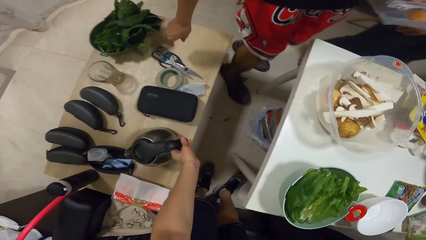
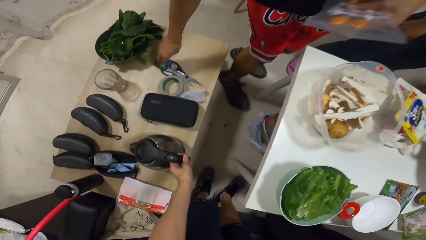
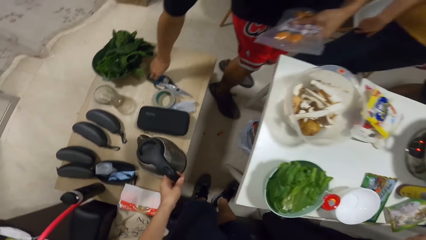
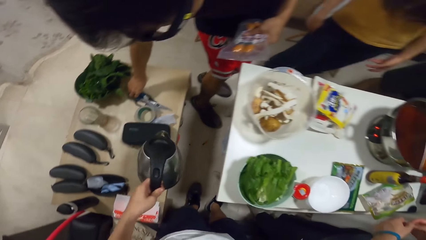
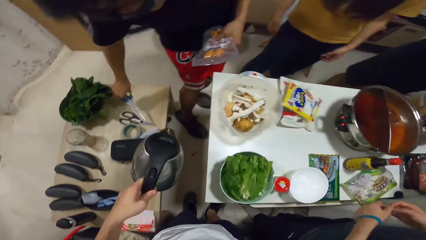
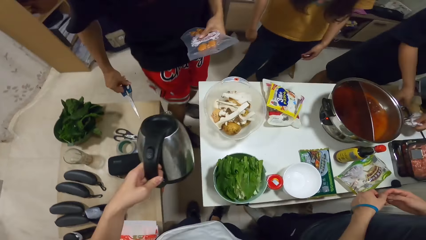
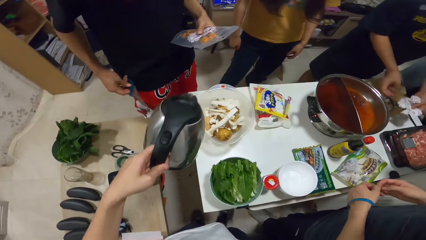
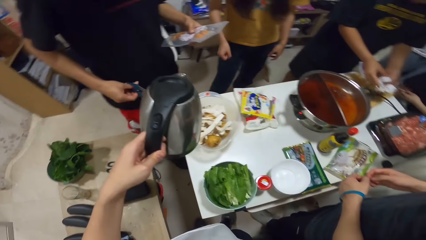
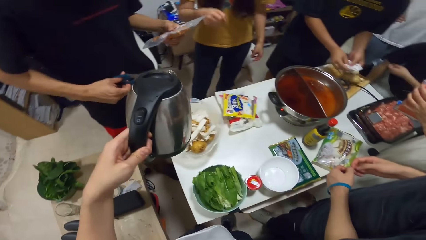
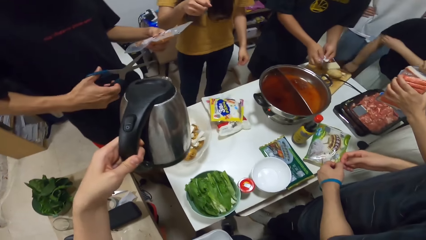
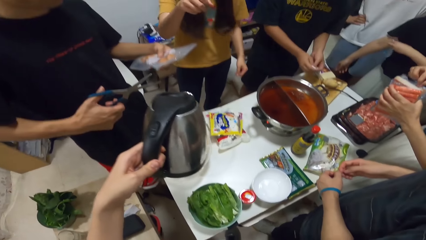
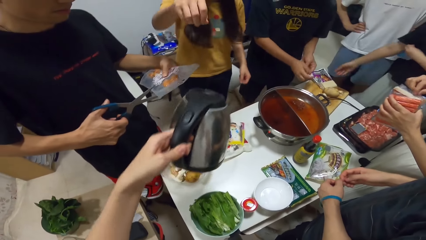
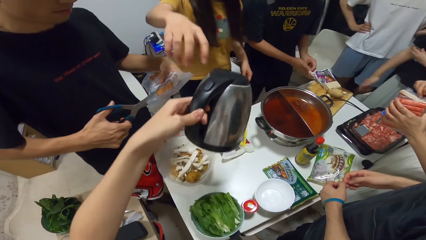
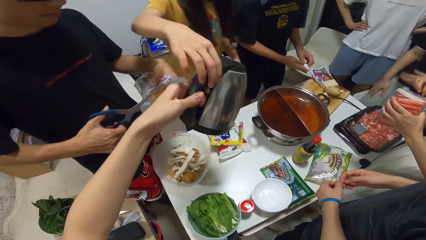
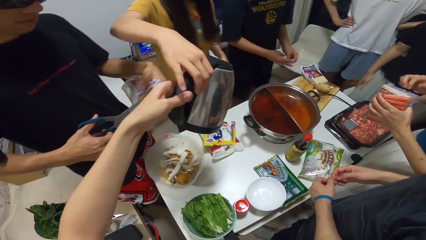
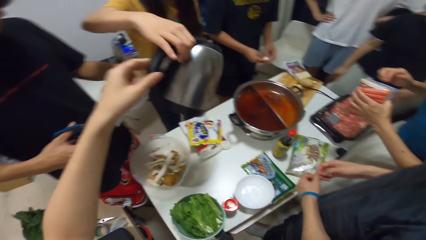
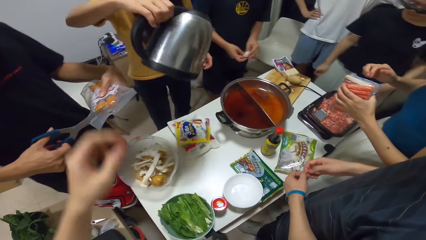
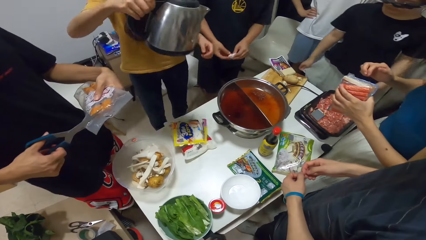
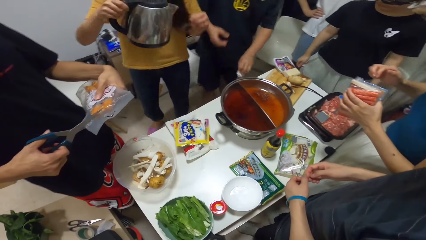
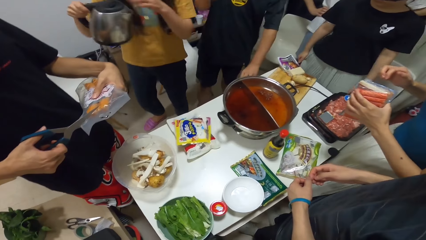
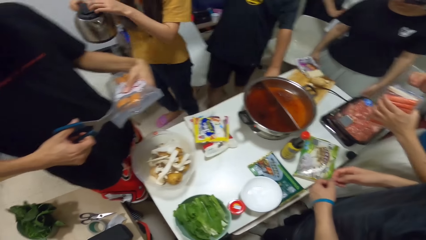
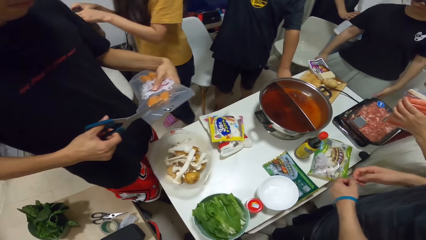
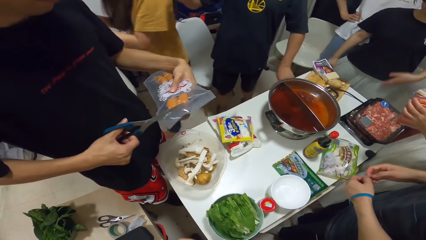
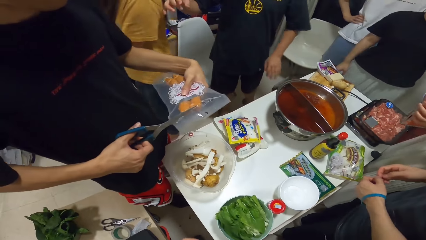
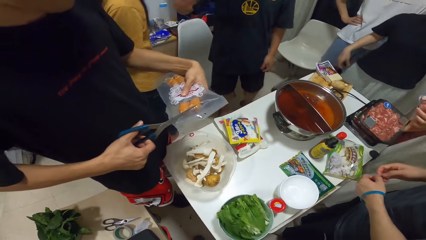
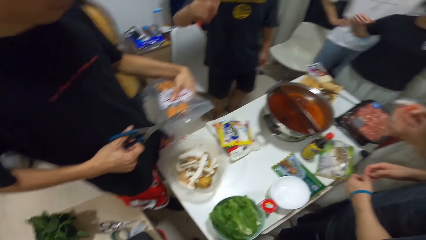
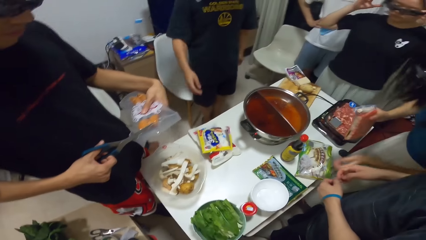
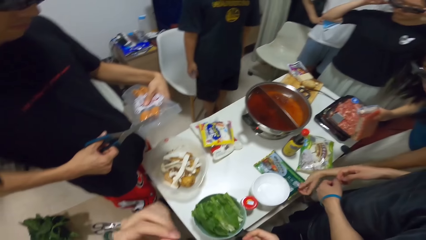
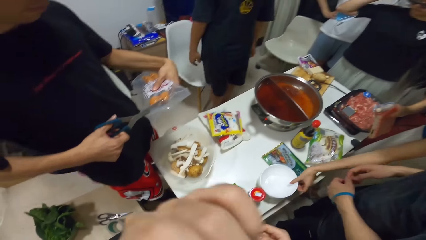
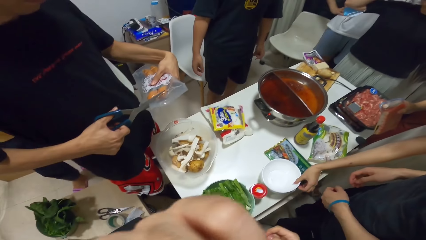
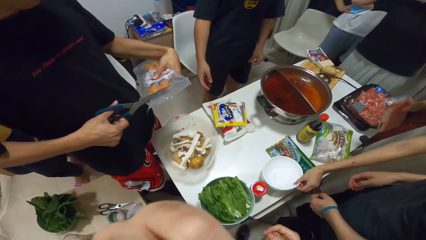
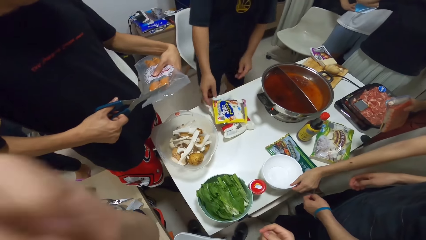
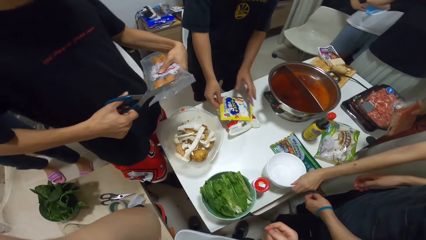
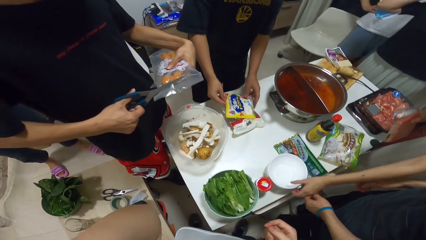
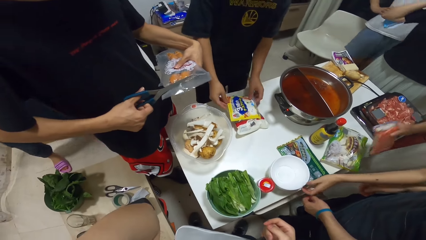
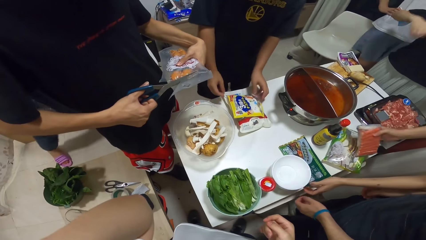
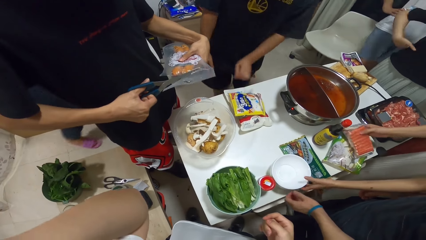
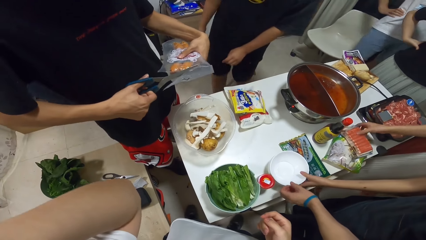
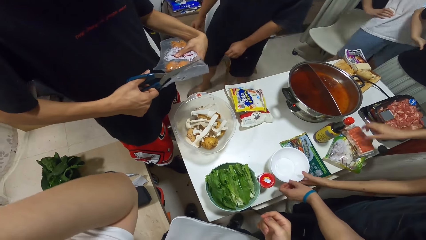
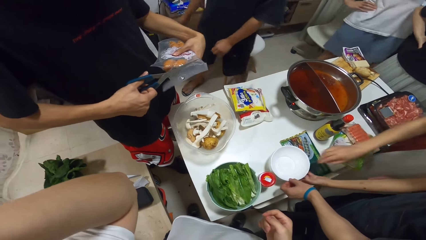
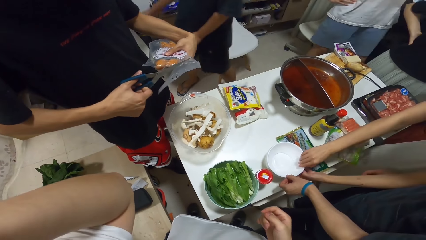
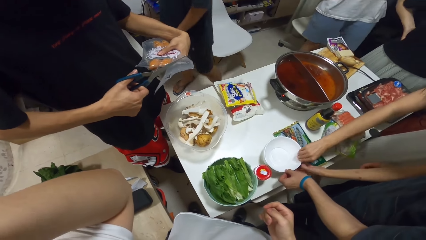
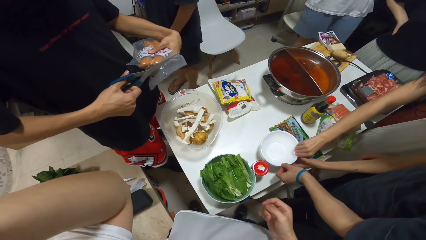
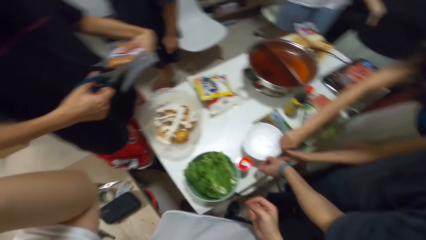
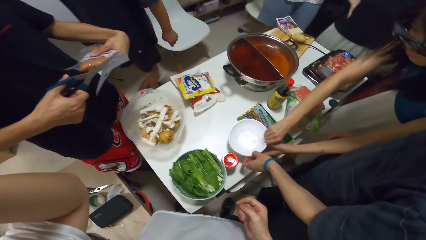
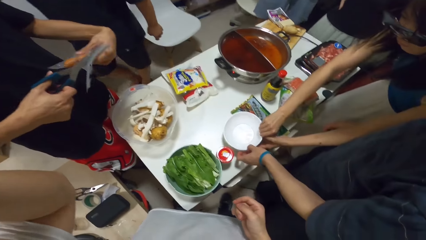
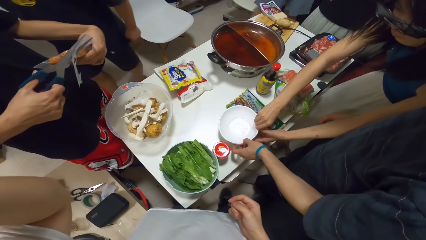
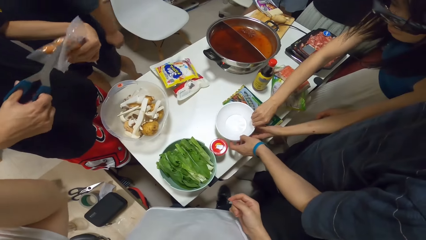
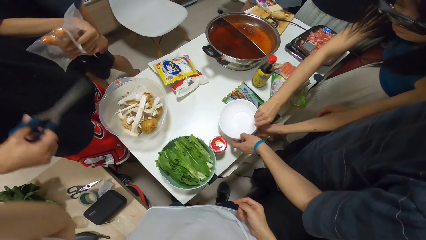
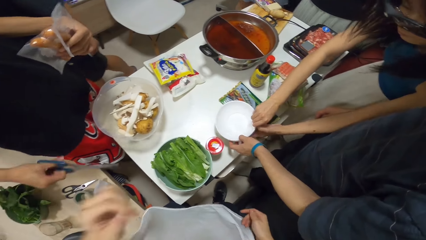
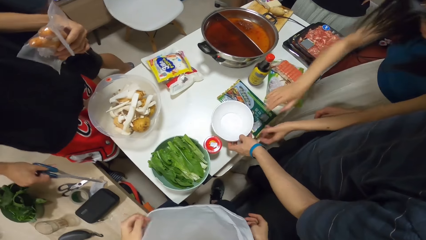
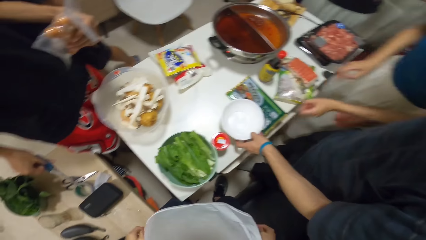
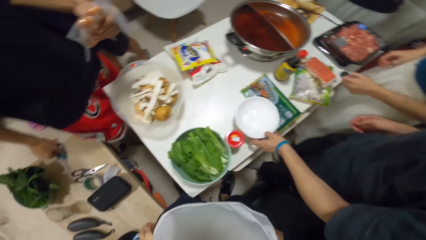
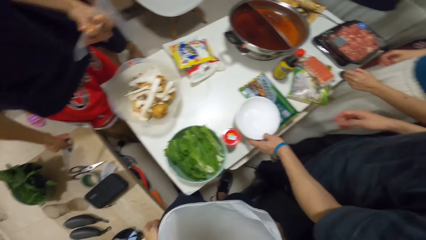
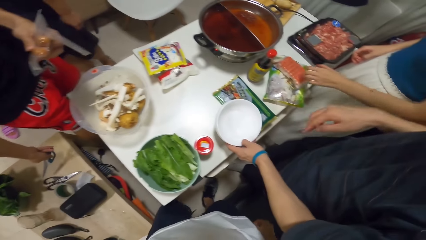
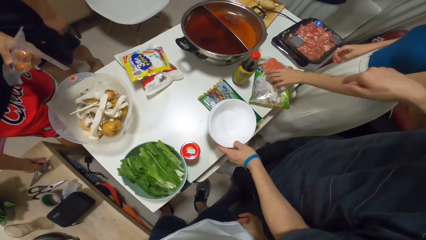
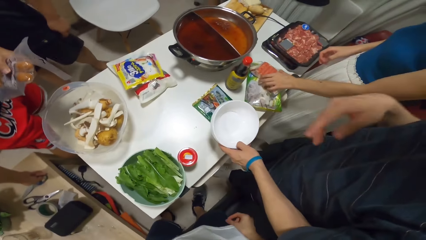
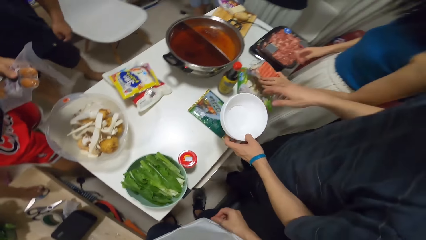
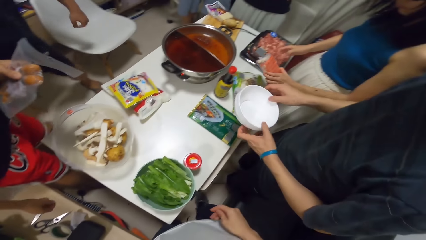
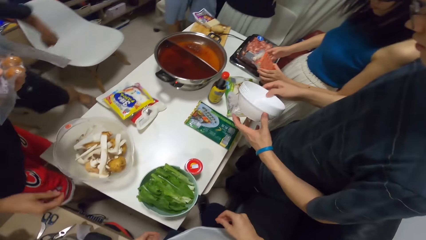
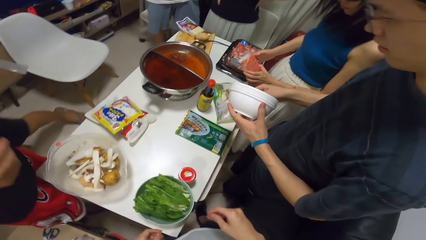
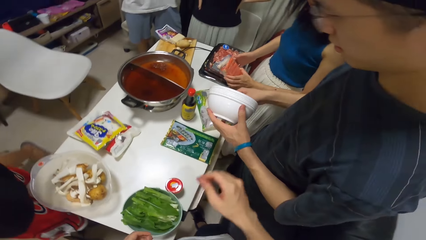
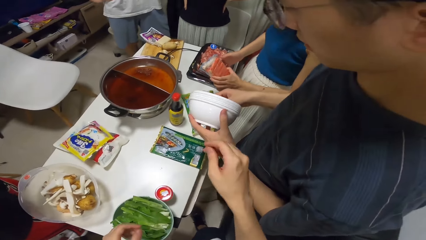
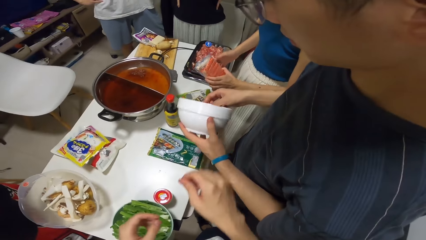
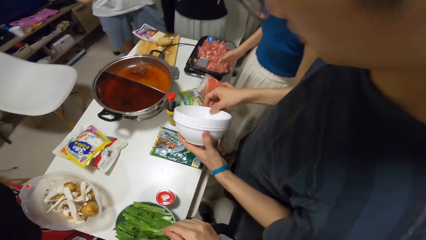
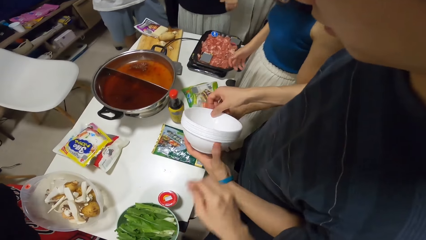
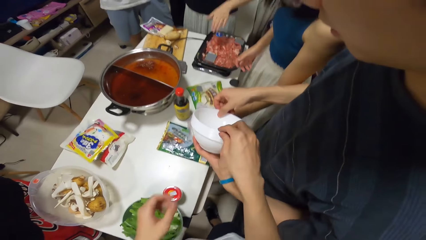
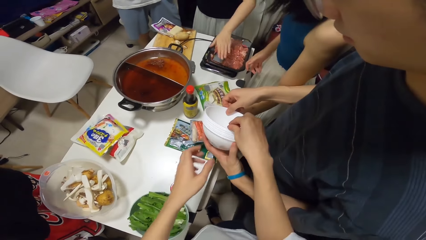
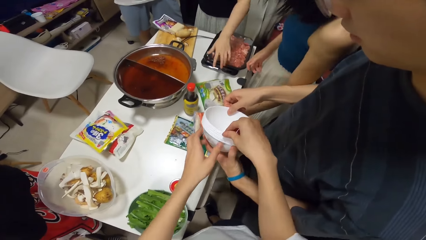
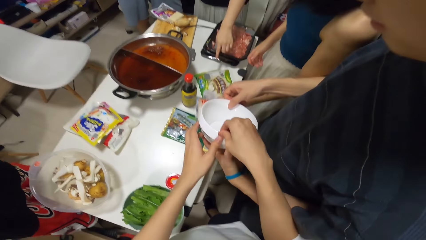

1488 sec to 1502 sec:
The camera wearer picks a kettle from a table with his left hand. He turns the kettle. A man picks a pair of scissors from the table with his right hand. The camera wearer gives the kettle to a woman. The woman takes the kettle. The man cuts a plastic bag with the pair of scissors. Another man puts down his hand. Another woman holds a bowl on the table with both hands. The camera wearer lifts up his hand. Another man picks a stack of bowls from the table with his left hand. The first man places the pair of scissors onto the table. Another man separates the bowl.

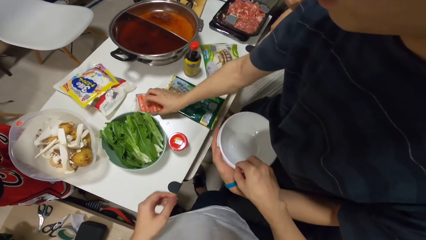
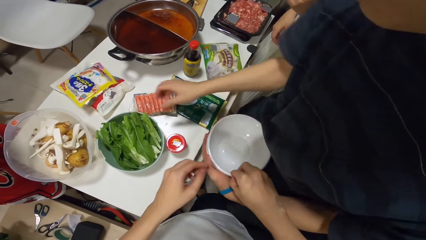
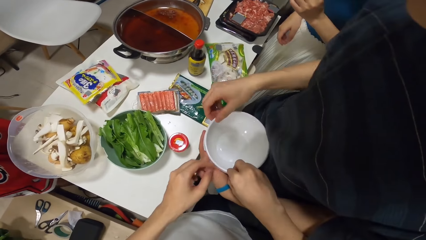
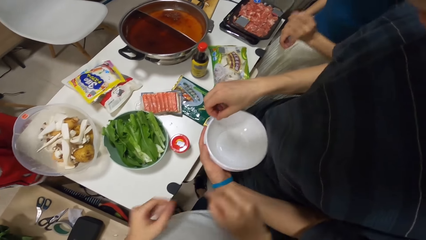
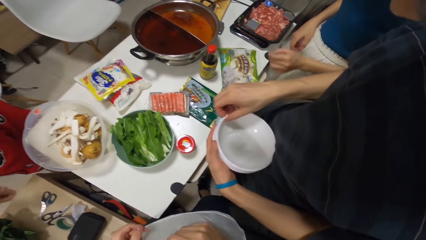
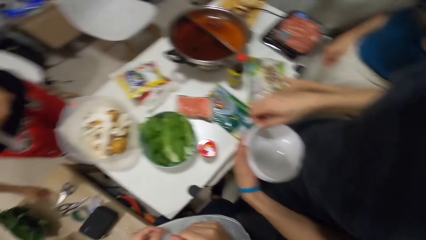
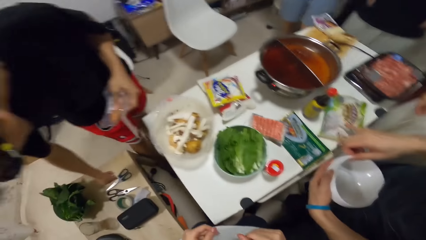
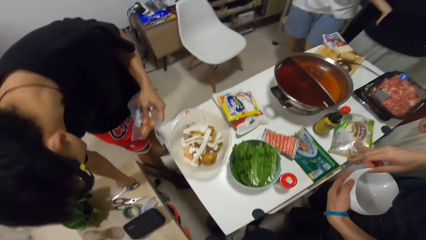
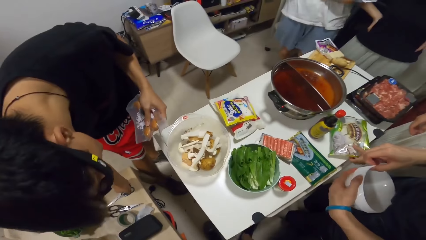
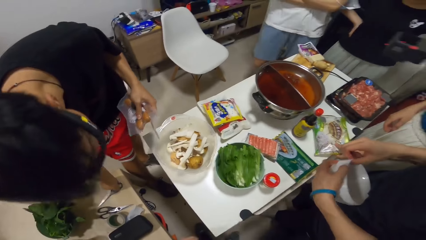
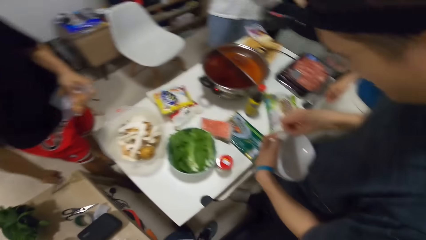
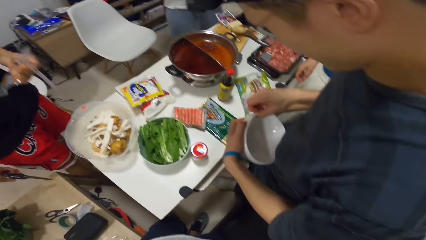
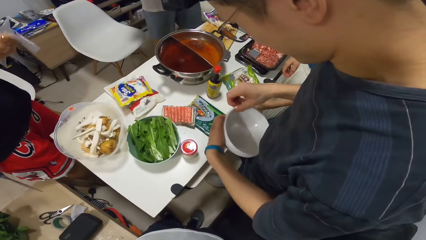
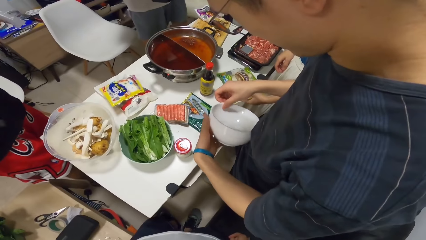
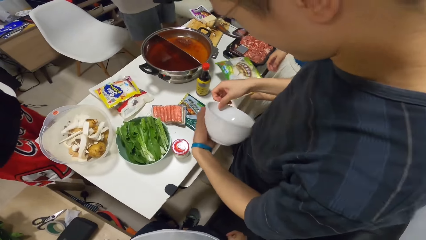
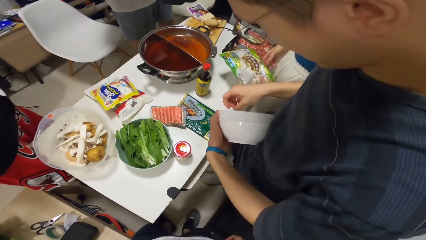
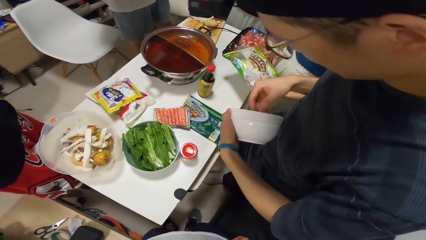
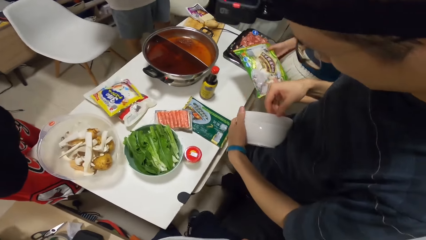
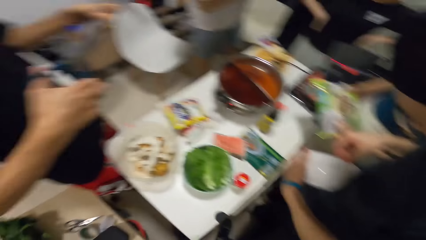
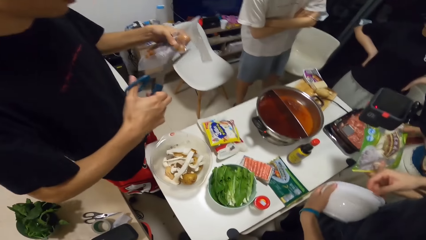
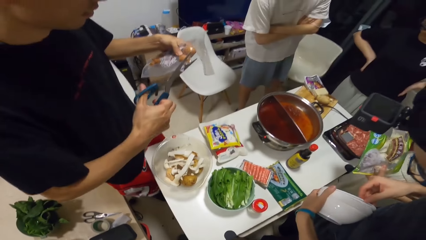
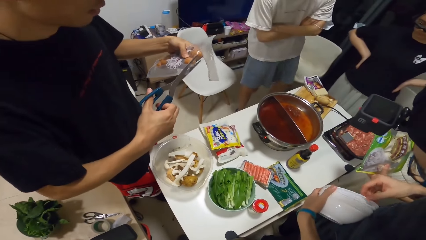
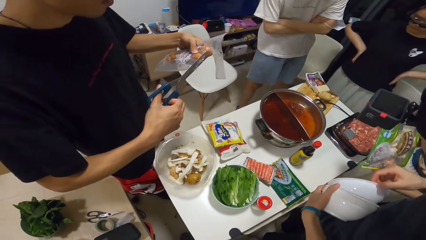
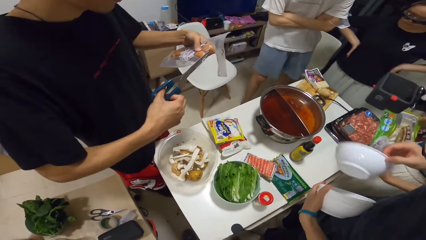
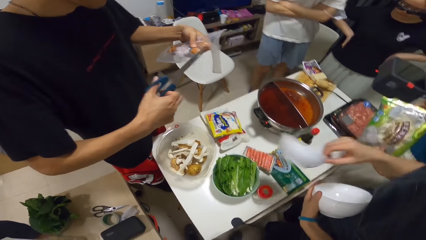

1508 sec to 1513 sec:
A man places the bag of sausages onto the table. Another man touches the plate. Another man picks the pair of scissors from the table with his right hand. He cuts the plastic bag of sausages with the pair of scissors. The first man removes a bowl from the stack of bowls with his right hand.
